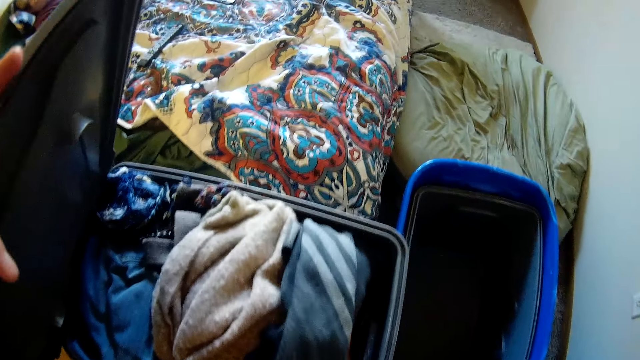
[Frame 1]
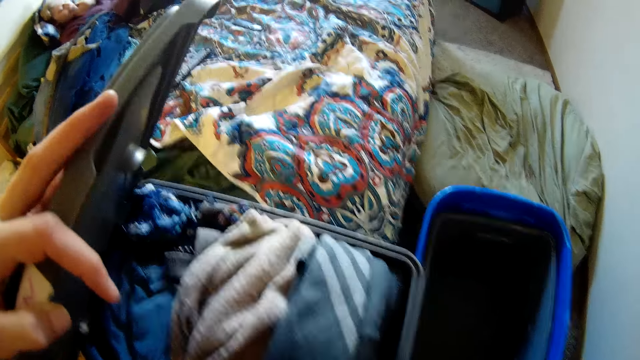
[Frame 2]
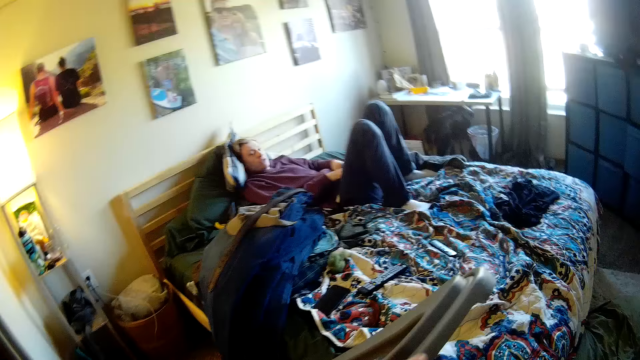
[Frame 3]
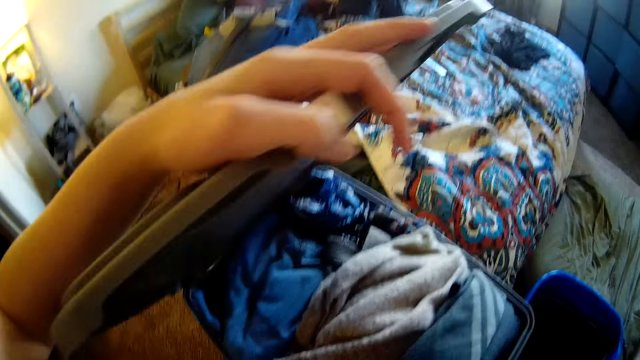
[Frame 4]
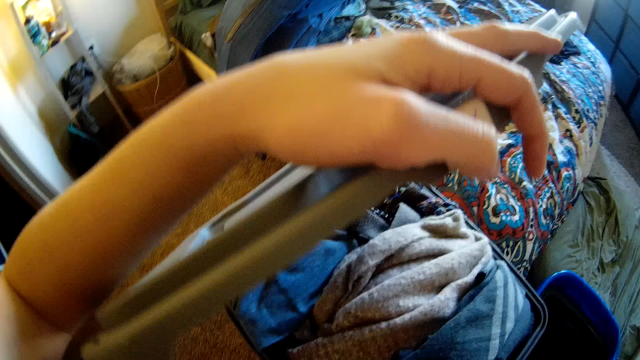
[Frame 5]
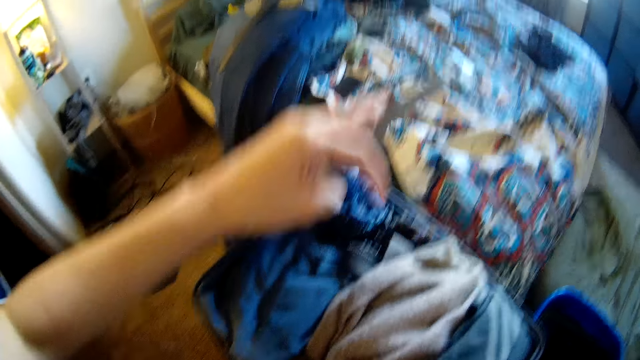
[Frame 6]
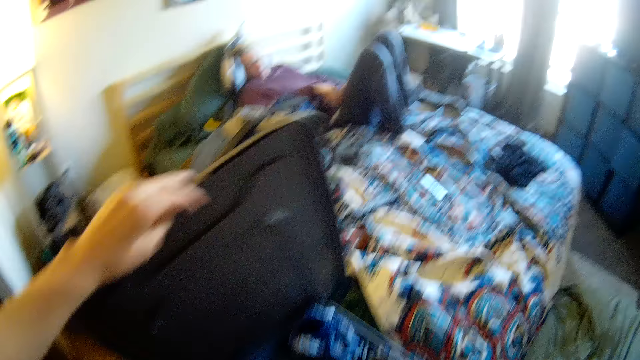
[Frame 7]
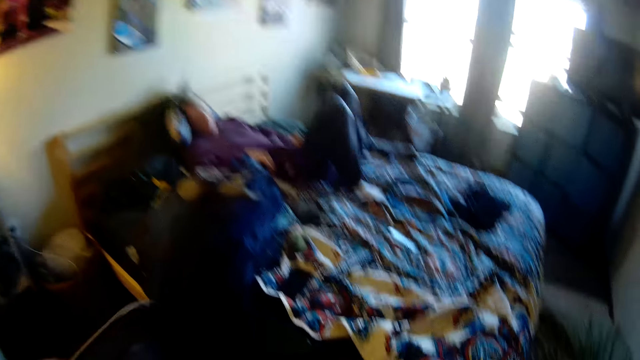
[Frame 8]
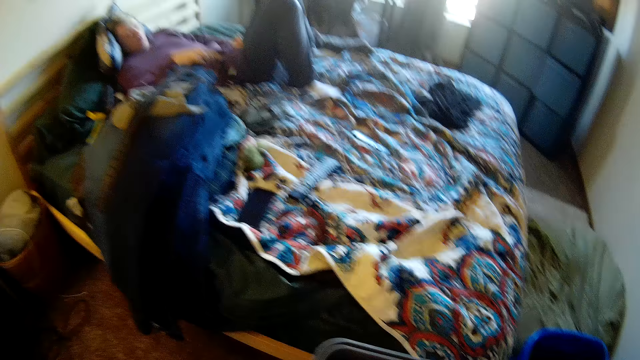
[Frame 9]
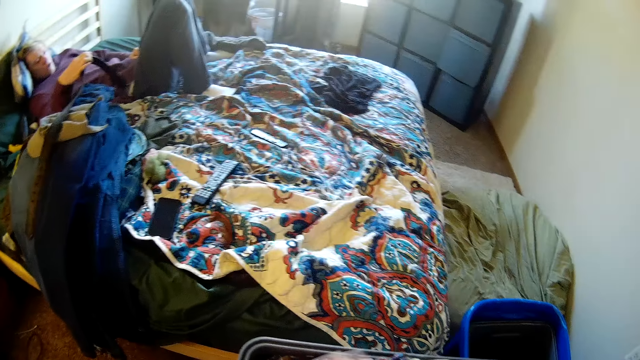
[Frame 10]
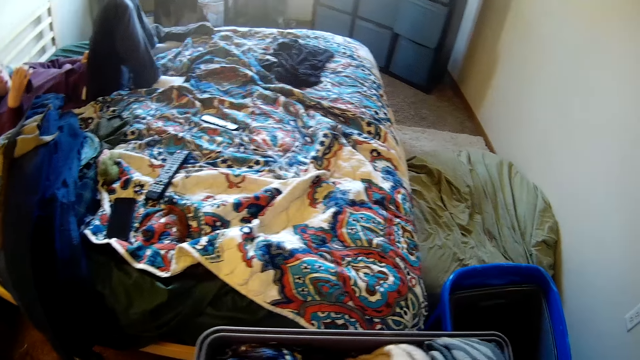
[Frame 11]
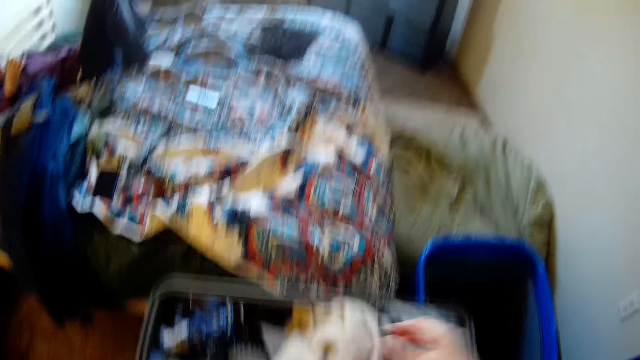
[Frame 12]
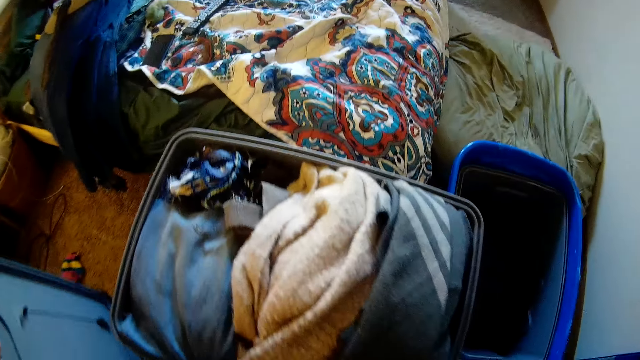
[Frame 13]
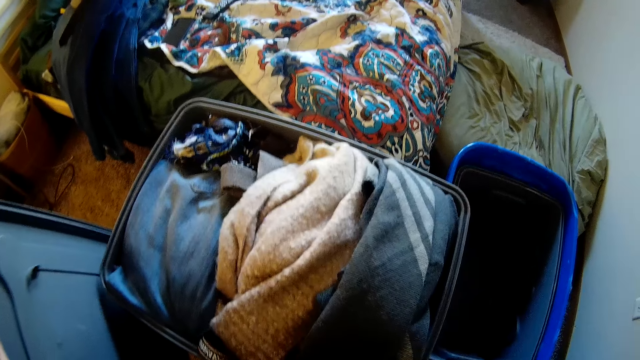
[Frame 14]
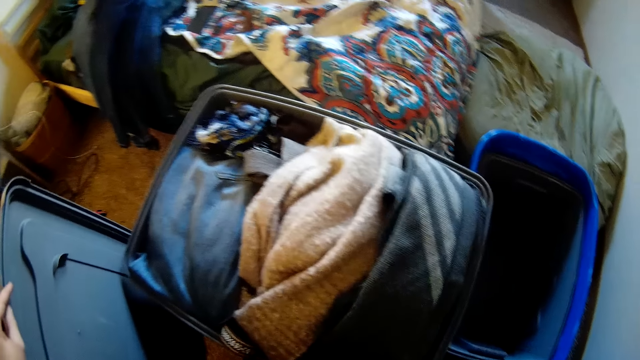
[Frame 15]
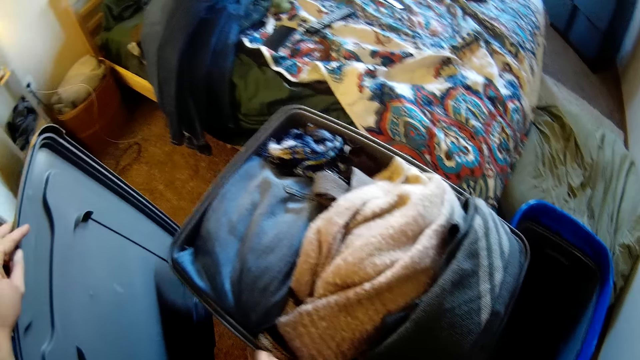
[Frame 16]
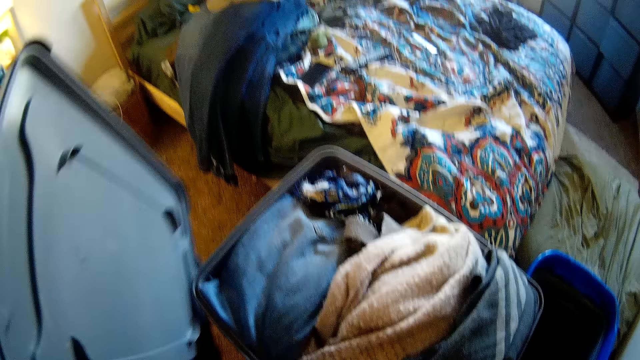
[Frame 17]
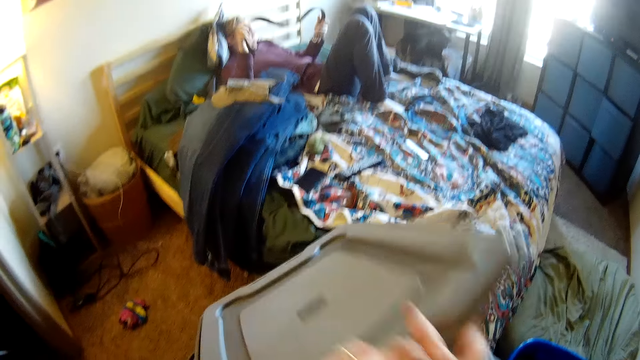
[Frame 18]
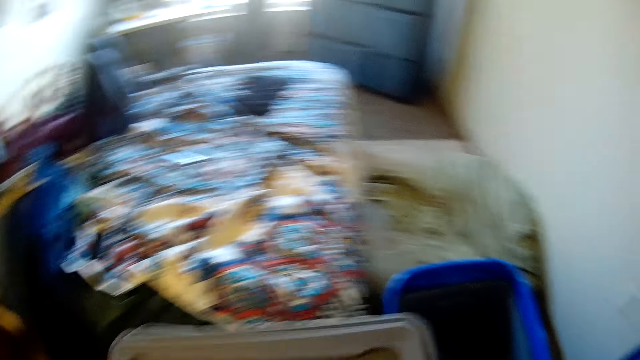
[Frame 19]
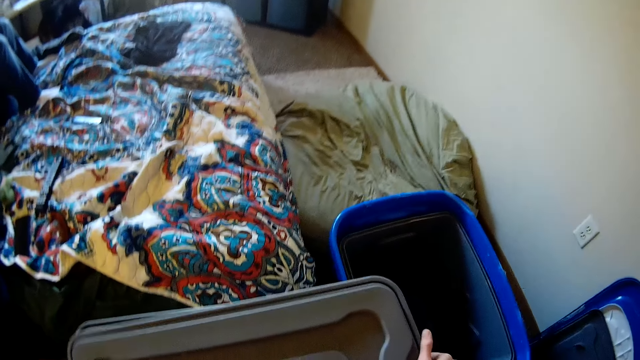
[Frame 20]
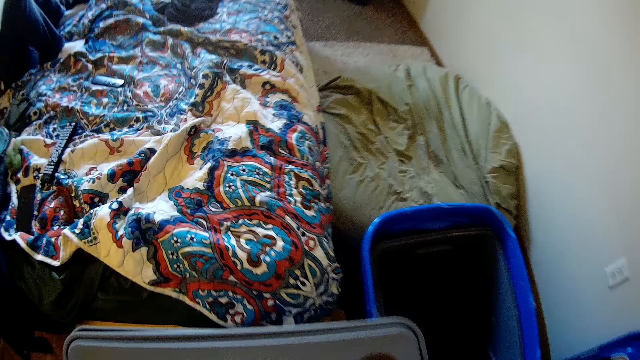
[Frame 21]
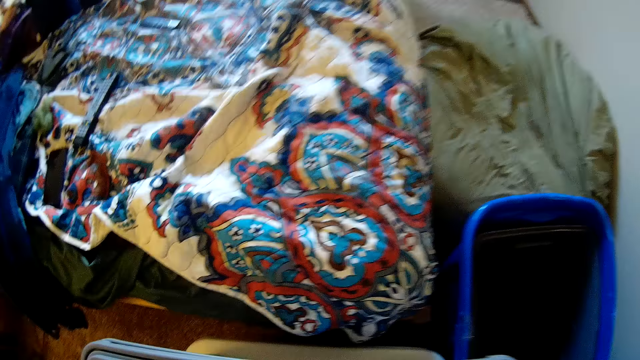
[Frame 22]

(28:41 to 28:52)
The camera wearer looks at her hand. She disconnects a lid of a bucket, holds the storage lid, and places the lid on the floor. A man picks up a belt from a bed and holds the belt. The camera wearer presses the clothes, looks at the clothes in the bucket, holds the storage lid, and closes the bucket with its lid.

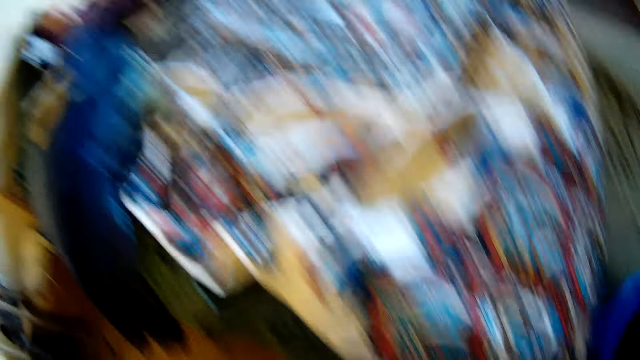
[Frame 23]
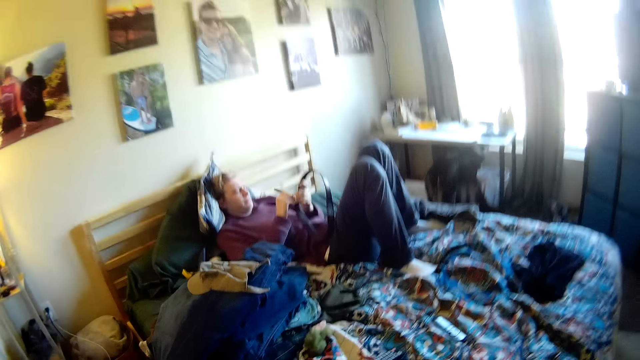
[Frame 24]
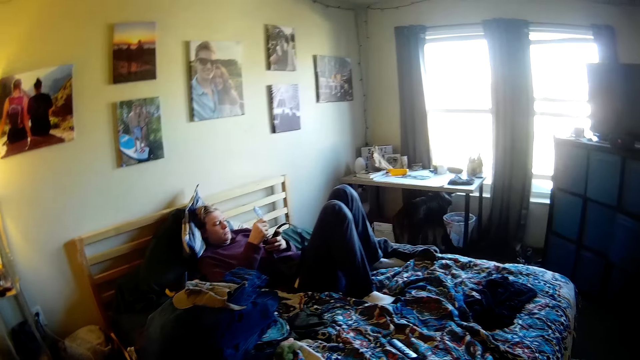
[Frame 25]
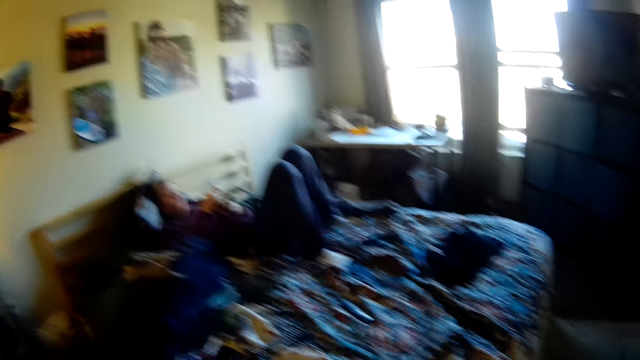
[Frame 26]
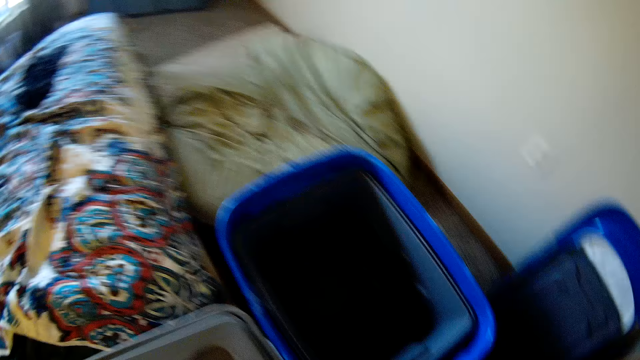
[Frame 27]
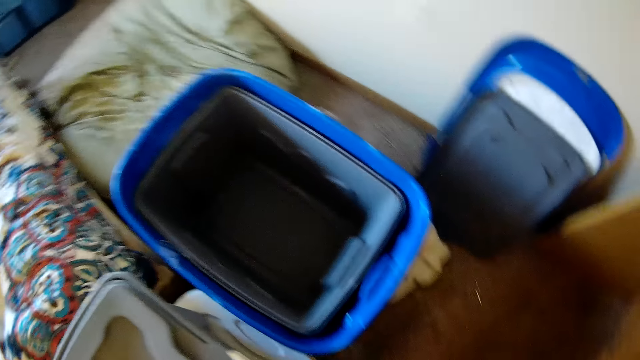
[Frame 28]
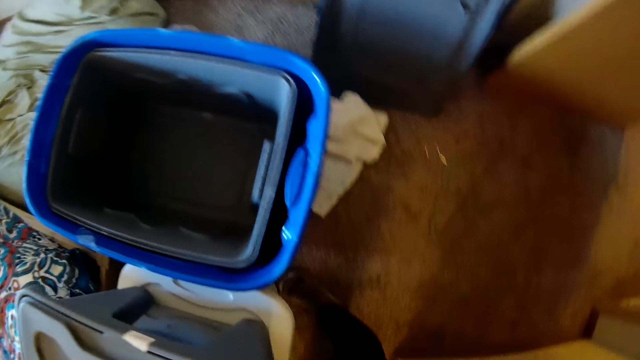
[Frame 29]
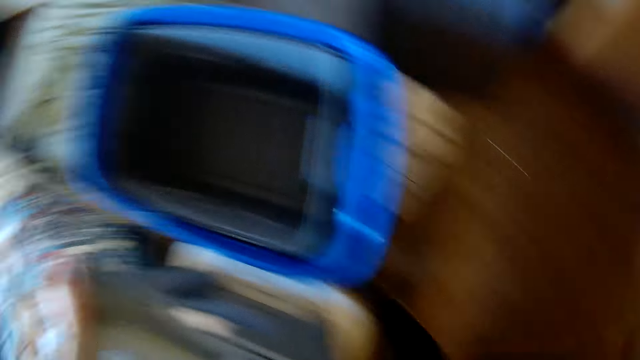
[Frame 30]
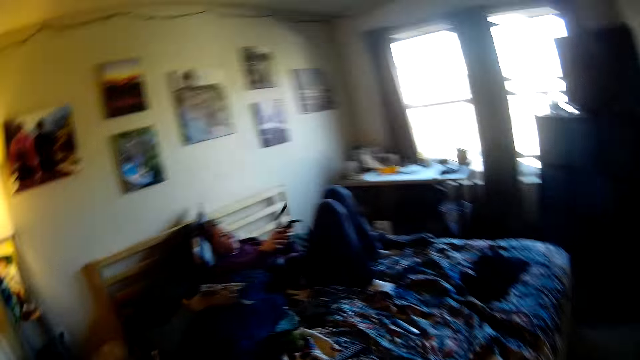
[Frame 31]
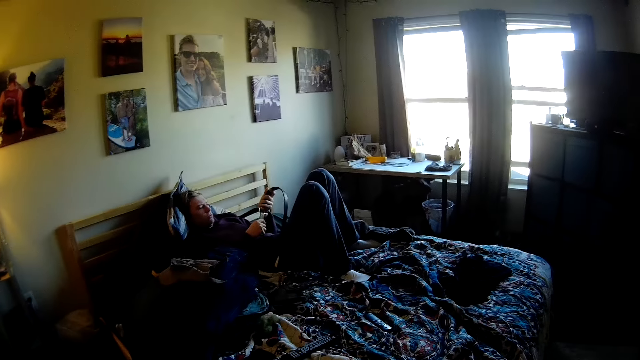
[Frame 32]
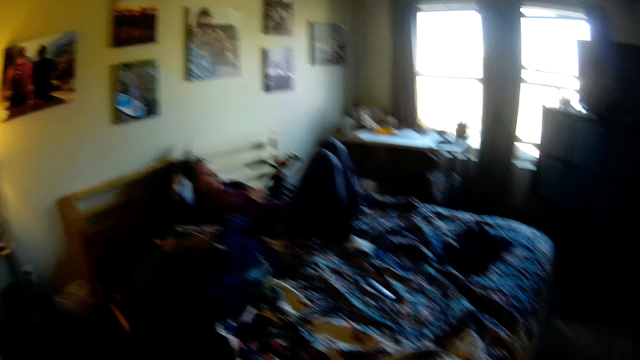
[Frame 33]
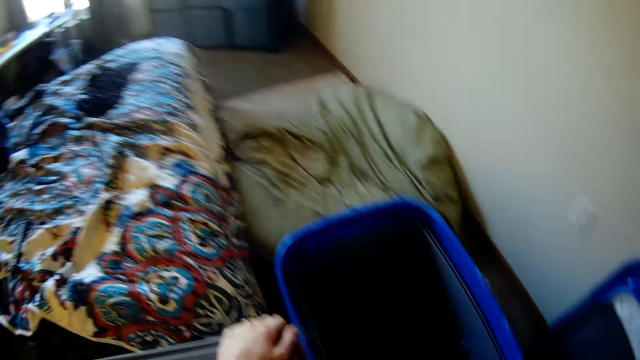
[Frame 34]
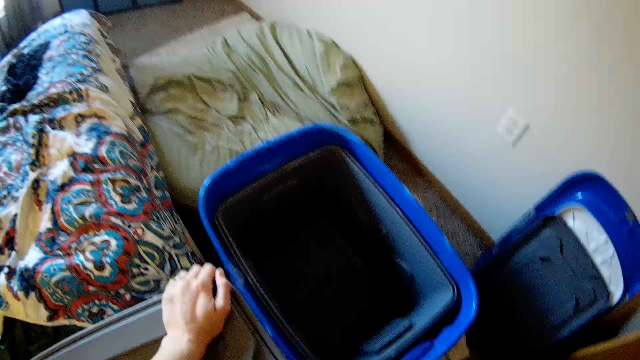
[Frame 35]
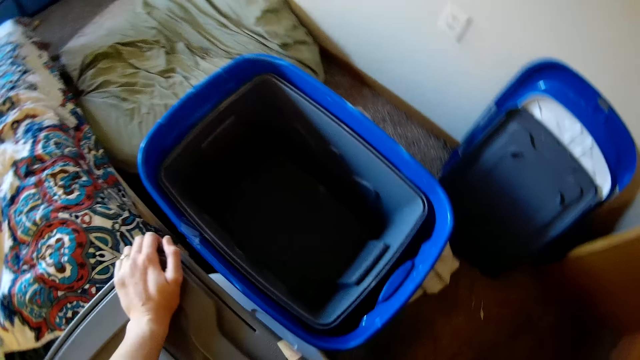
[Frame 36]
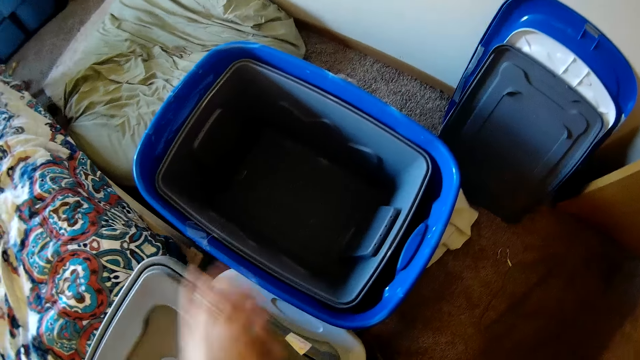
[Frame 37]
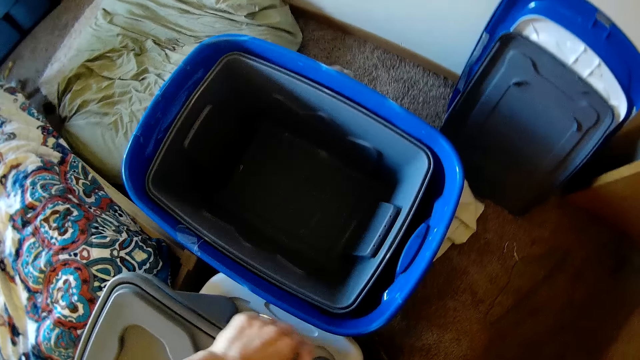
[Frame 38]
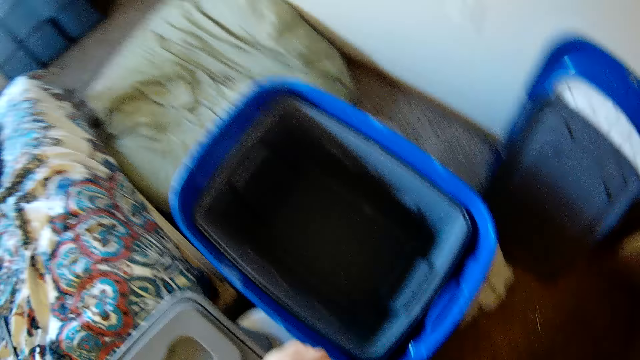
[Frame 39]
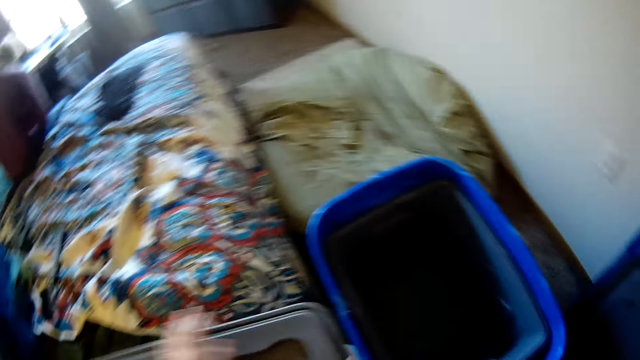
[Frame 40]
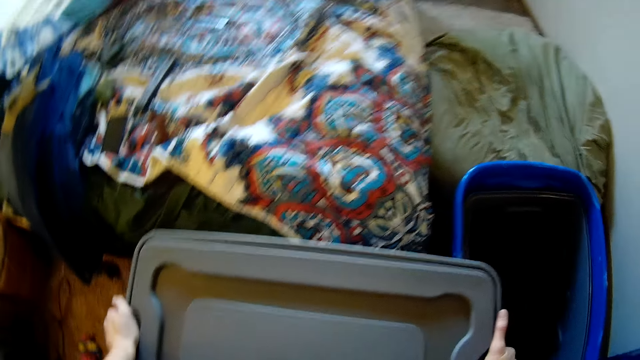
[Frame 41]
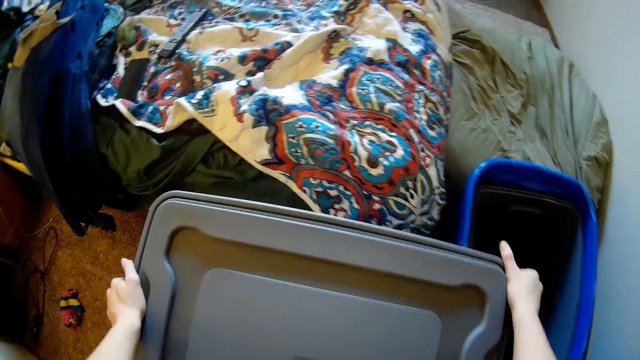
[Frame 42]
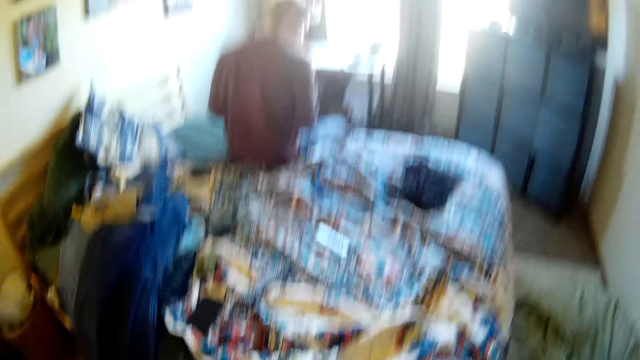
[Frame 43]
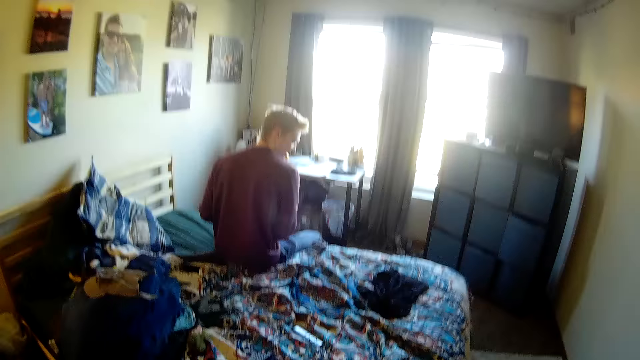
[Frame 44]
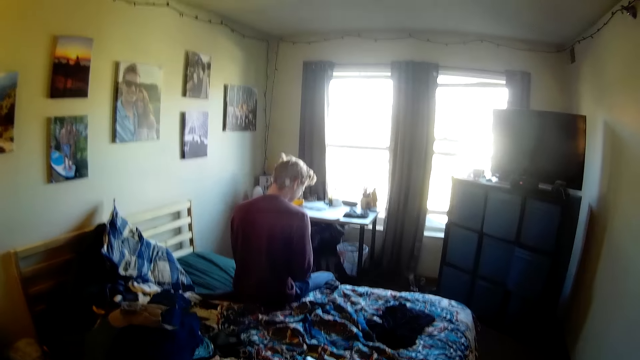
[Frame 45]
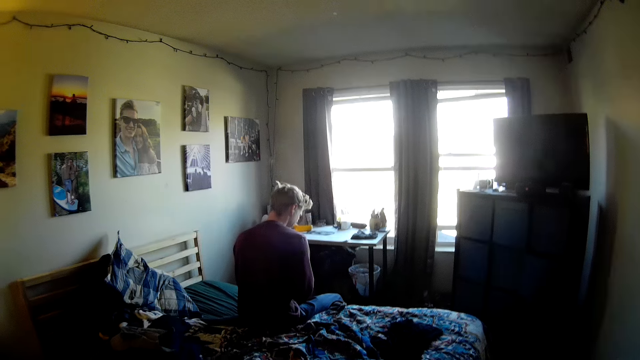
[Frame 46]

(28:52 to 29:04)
The camera wearer presses a lid. A man looks at a belt. The camera wearer looks around the house. The man holds the belt. The camera wearer looks at a clothes bucket and presses the lid. The man holds the belt. The camera wearer presses the lid and adjusts the lid on the bucket. The man sits on a bed. The camera wearer looks at the man.
